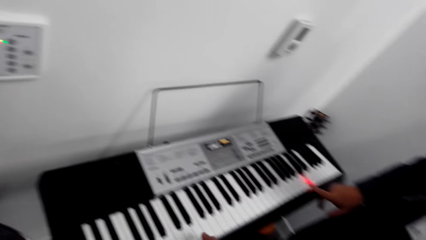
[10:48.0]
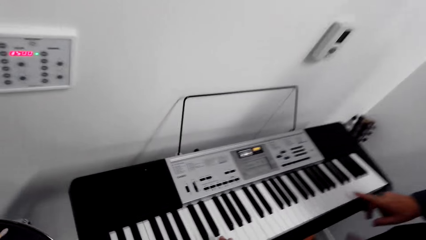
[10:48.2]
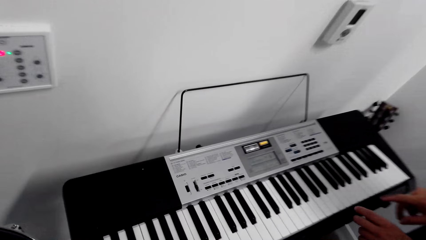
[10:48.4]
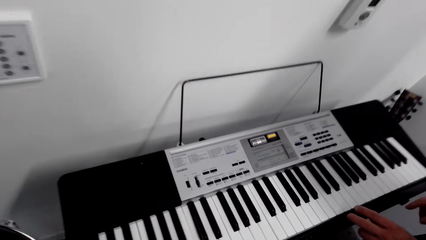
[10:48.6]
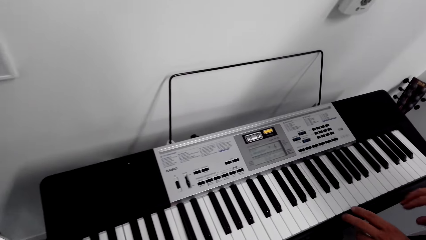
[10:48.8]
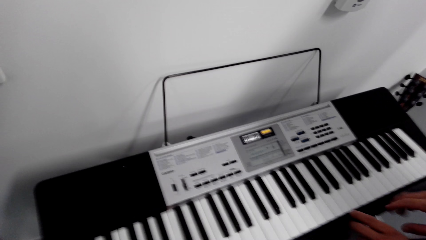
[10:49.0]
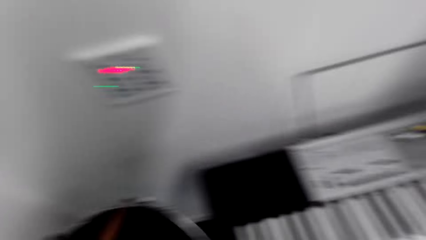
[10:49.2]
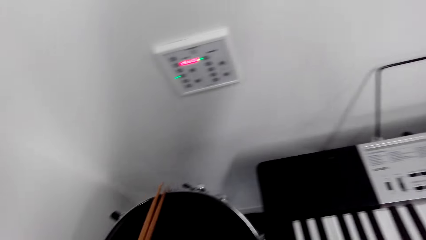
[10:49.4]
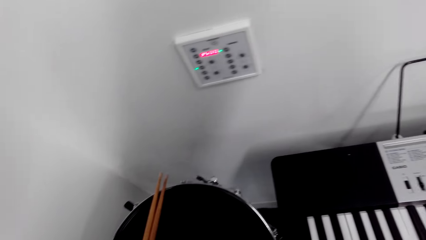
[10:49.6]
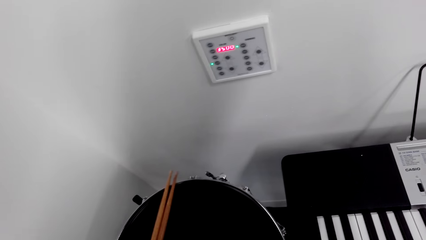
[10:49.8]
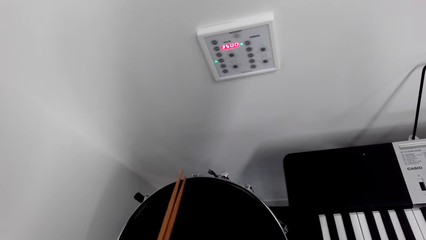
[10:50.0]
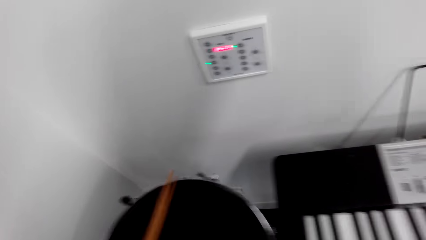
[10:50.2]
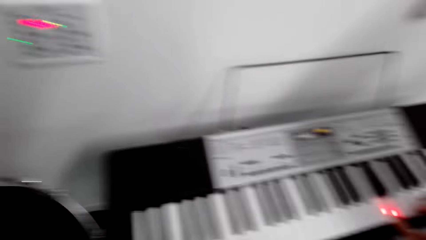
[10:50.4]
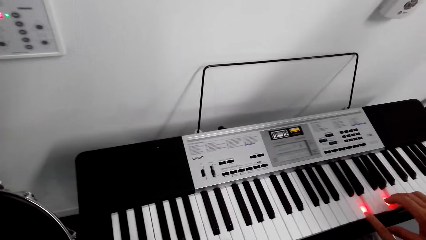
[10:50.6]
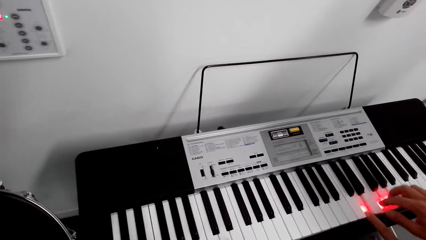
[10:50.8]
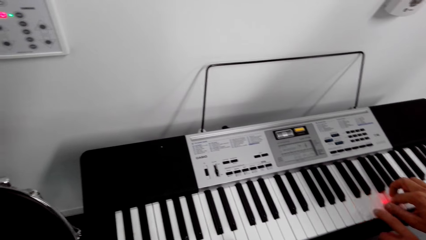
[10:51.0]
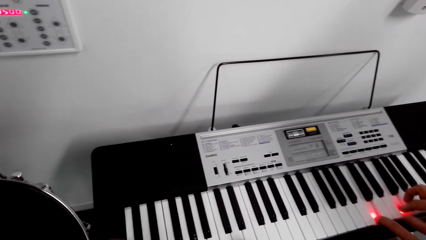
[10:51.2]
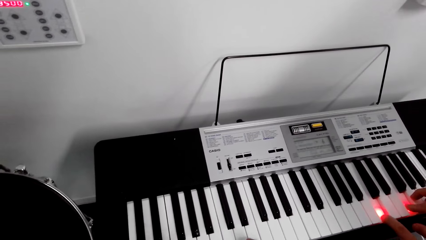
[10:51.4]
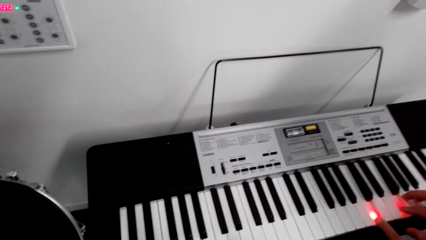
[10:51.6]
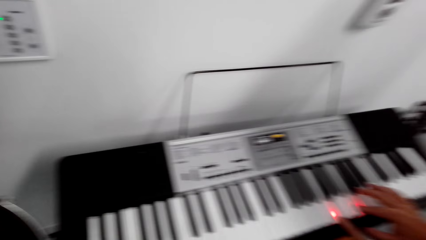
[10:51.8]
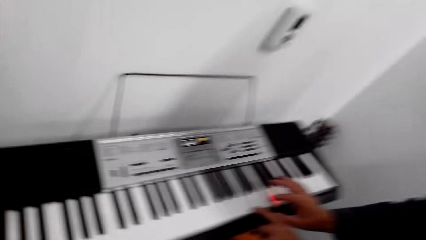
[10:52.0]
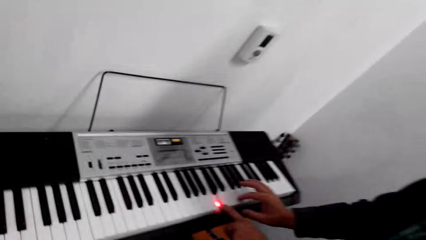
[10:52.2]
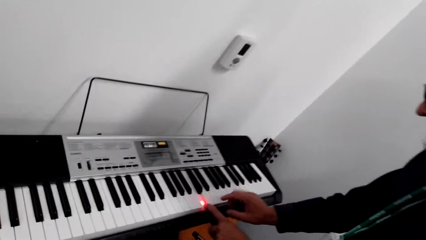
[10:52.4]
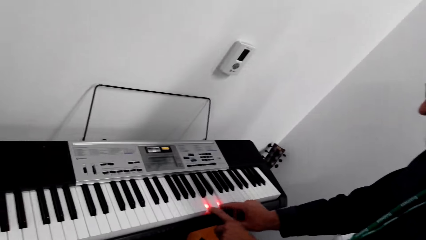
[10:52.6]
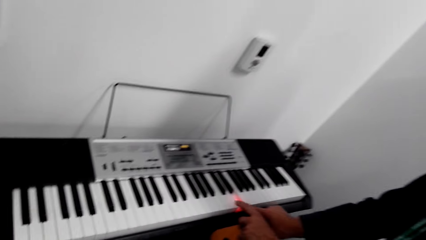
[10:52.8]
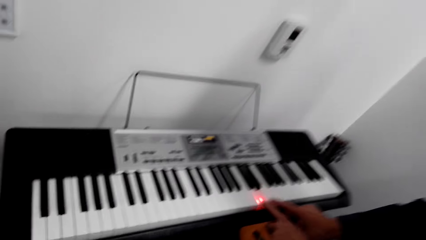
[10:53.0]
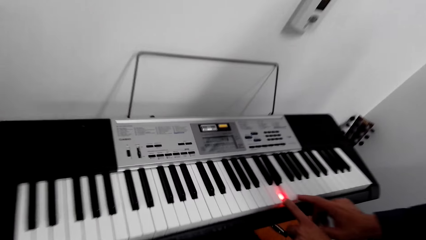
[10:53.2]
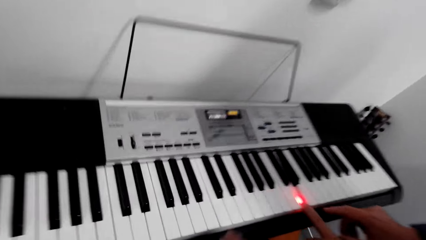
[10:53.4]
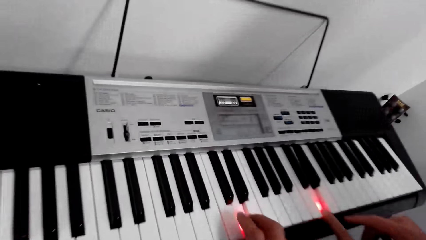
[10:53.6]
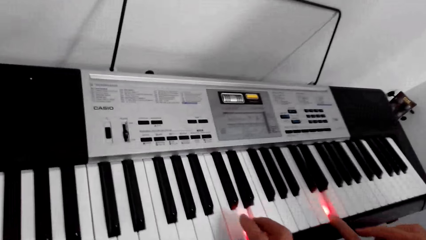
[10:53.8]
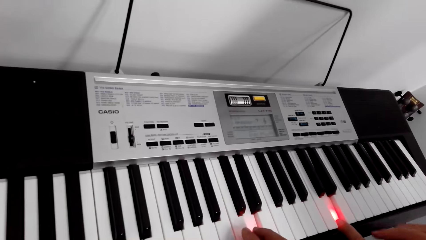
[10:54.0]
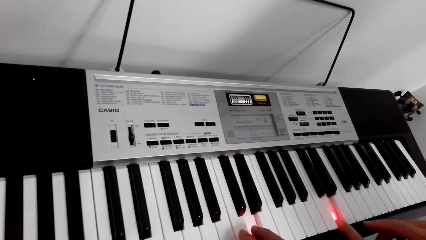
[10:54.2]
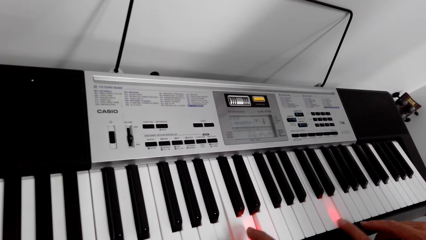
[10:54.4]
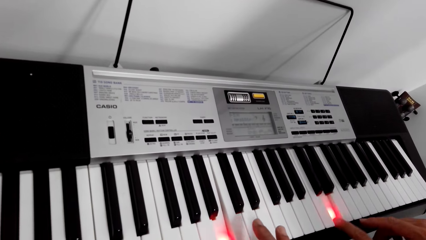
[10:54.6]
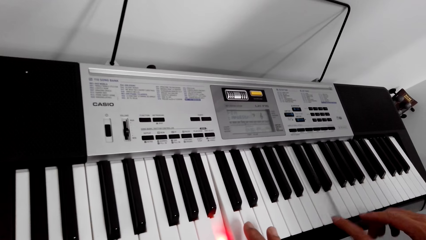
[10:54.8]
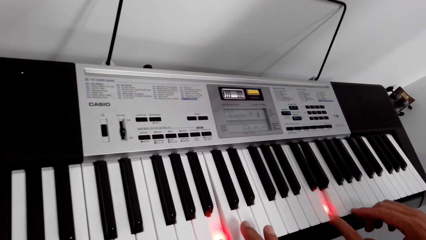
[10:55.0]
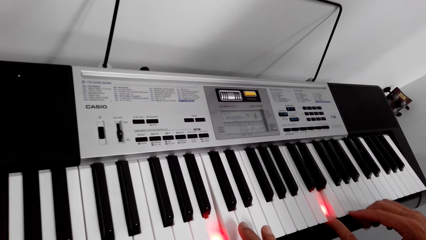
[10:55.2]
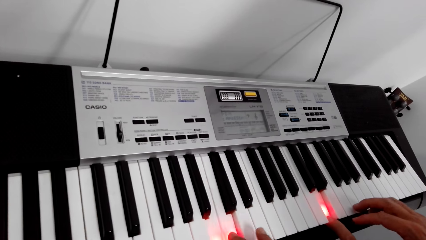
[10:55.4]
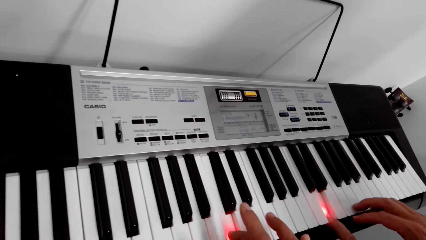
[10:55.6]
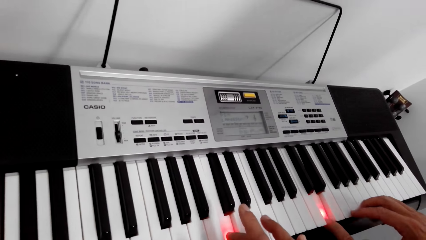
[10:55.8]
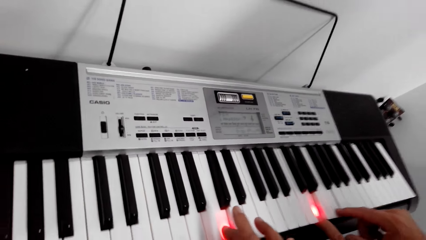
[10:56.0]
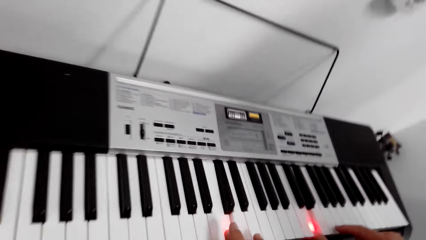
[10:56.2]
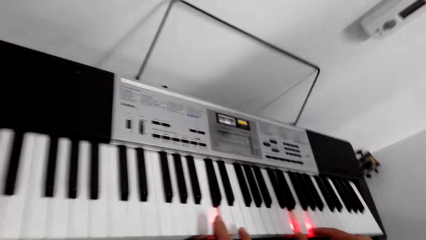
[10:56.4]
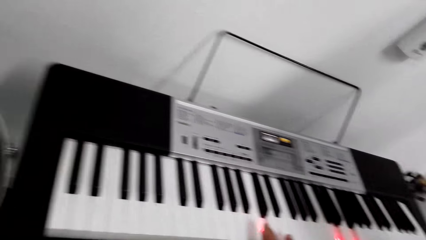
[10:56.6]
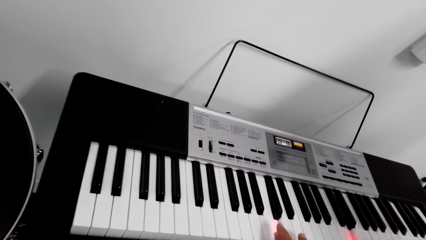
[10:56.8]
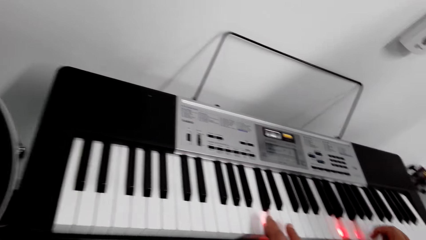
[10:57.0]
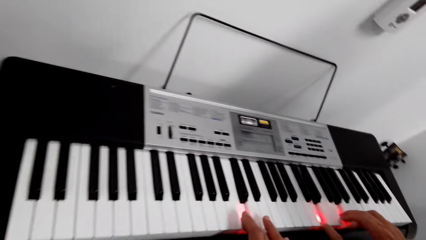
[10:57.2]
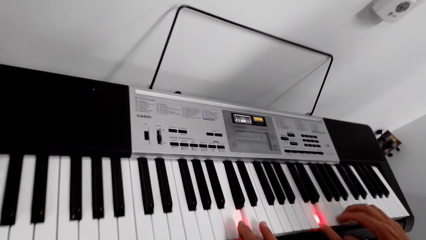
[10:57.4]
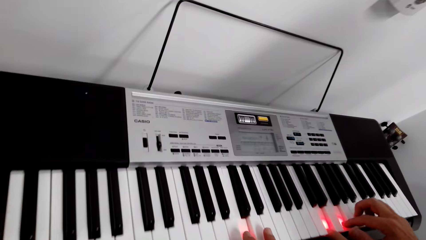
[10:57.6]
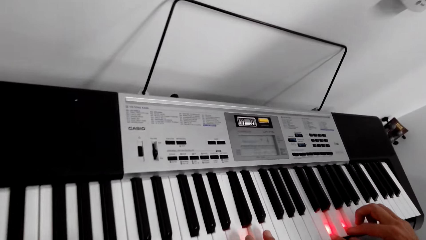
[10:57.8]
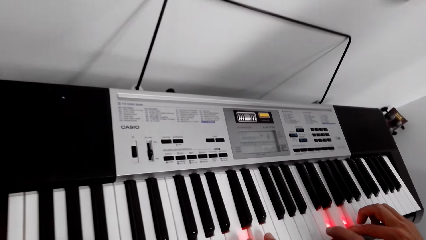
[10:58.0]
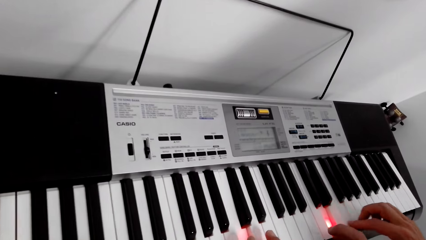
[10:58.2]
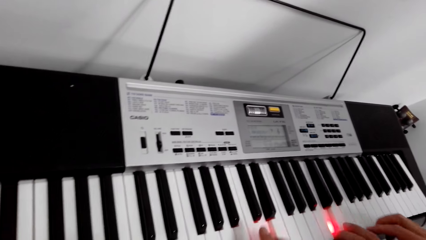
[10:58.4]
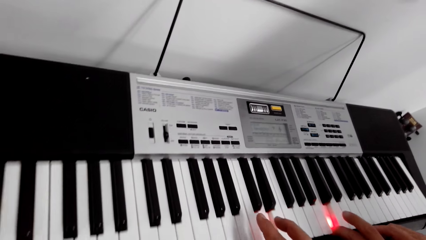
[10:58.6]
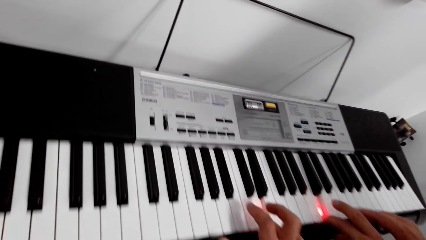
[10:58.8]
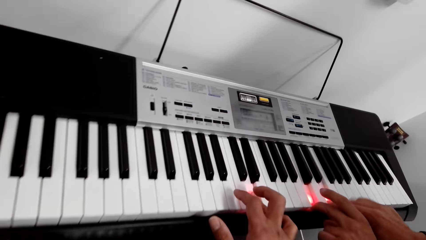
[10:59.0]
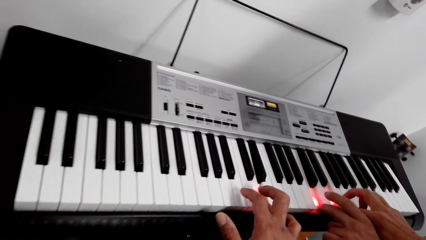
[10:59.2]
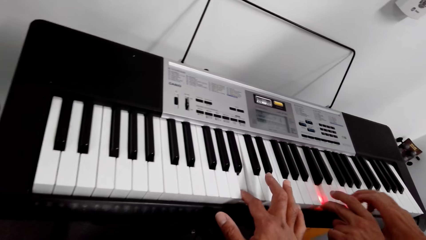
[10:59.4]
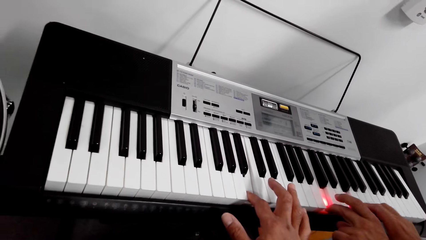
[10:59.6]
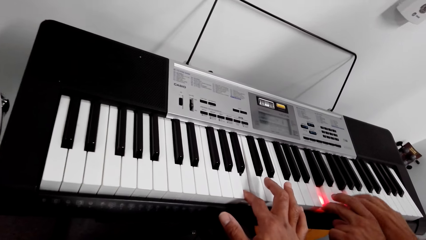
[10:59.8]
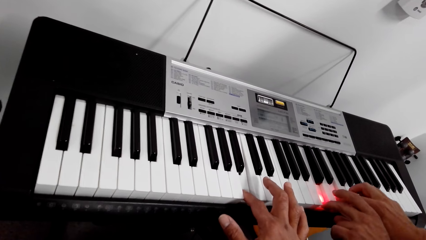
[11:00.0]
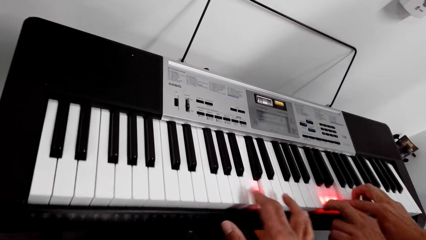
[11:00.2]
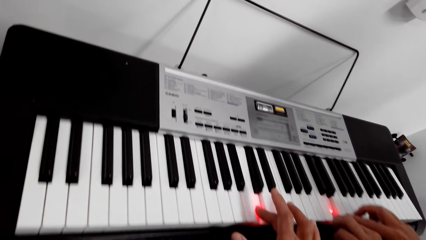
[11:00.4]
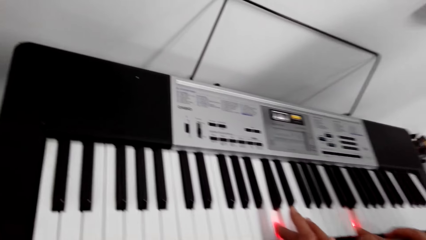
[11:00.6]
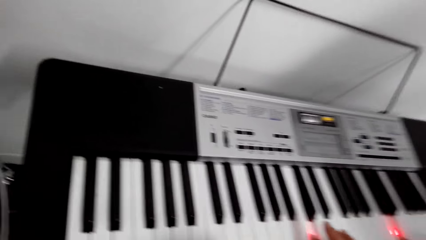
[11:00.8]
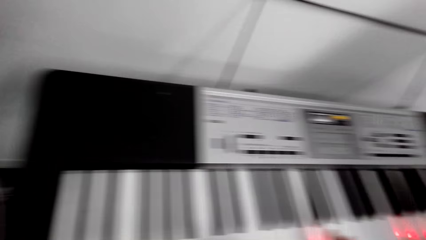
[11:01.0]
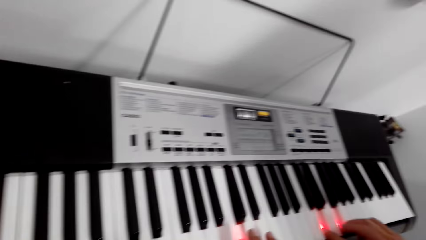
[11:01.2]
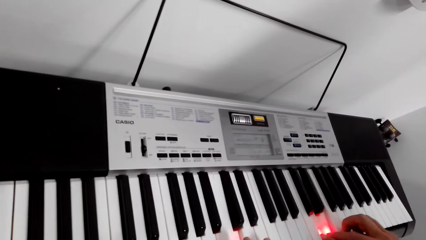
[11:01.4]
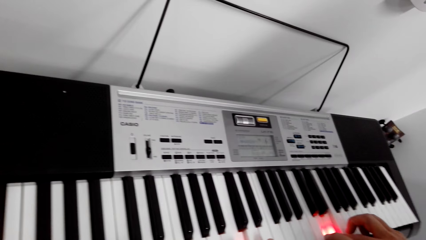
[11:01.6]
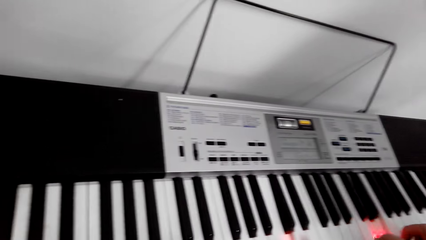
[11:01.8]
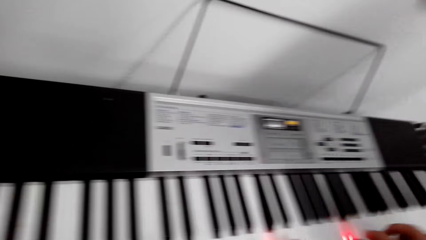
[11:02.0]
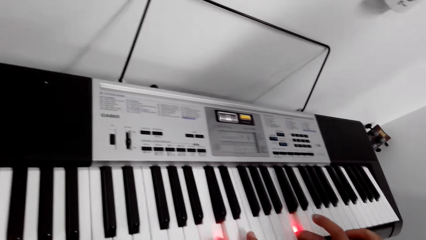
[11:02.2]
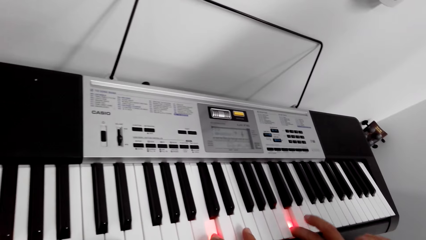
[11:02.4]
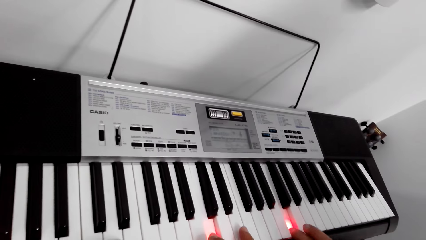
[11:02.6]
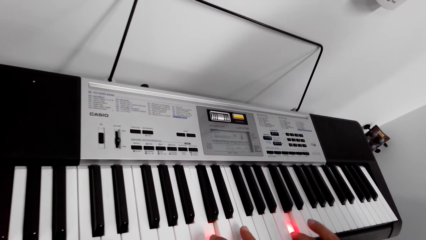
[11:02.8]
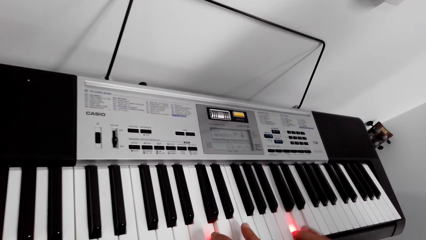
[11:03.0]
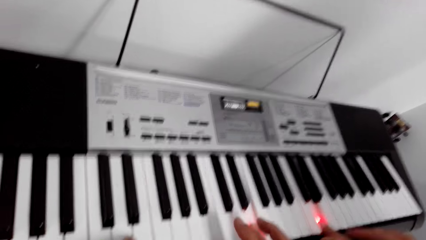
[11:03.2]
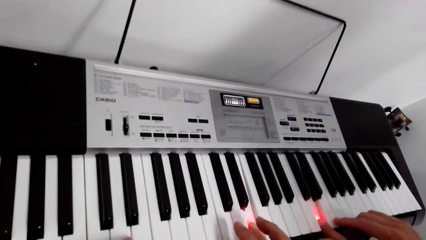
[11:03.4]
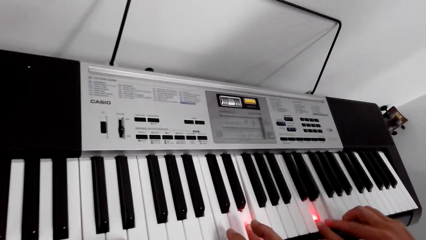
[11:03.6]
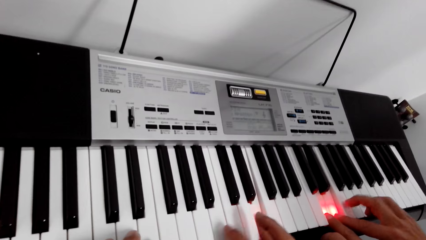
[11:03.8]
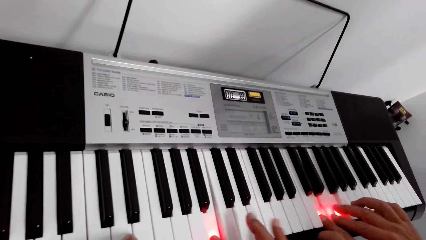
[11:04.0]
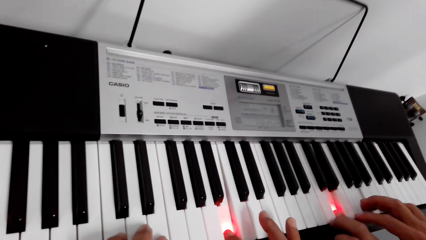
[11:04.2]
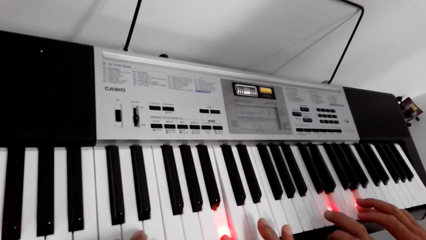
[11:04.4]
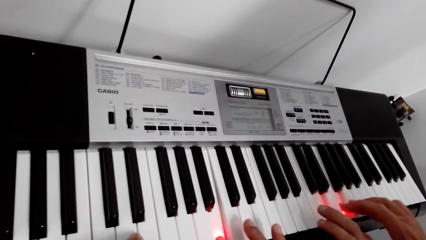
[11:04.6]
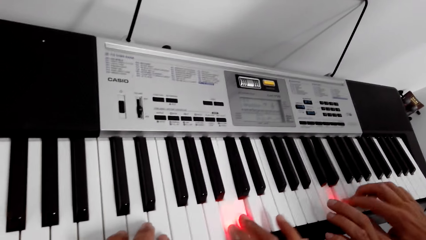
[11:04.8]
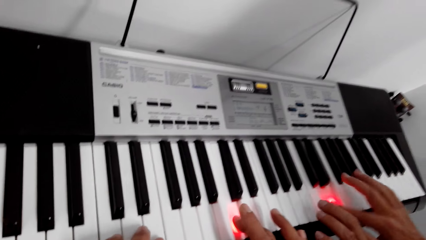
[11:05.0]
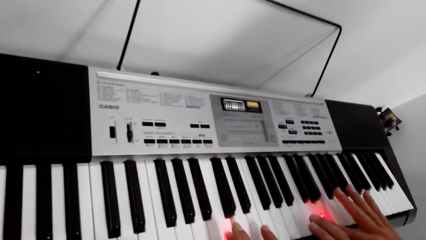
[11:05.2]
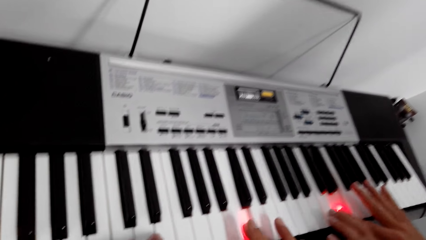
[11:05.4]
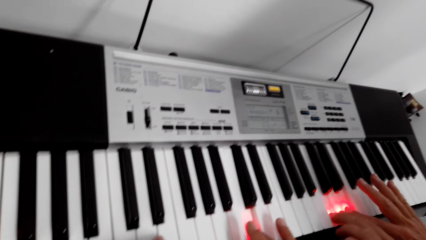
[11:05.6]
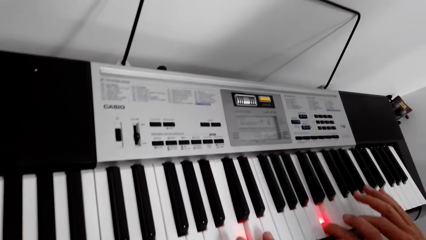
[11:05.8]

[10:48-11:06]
The camera wearer puts the drum stick down. A man plays the piano. The camera wearer looks around.
